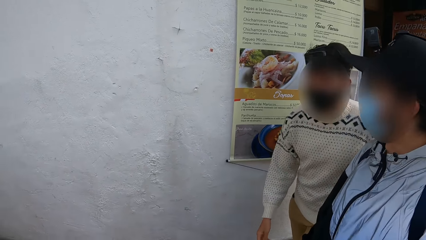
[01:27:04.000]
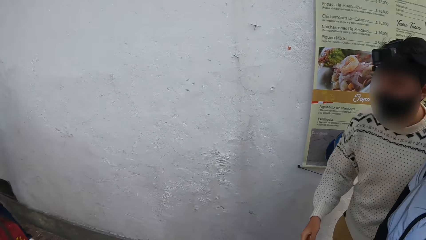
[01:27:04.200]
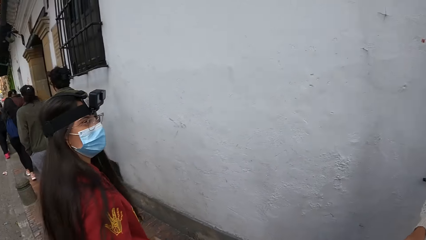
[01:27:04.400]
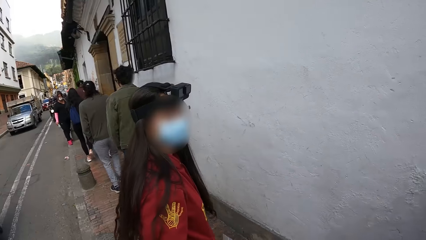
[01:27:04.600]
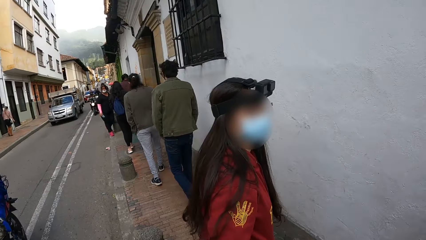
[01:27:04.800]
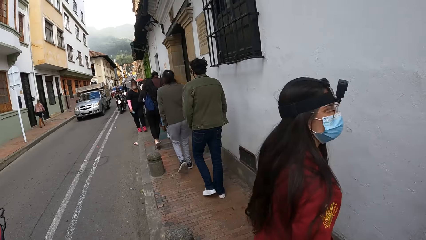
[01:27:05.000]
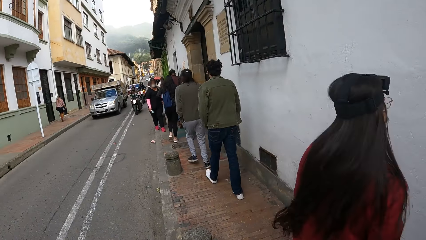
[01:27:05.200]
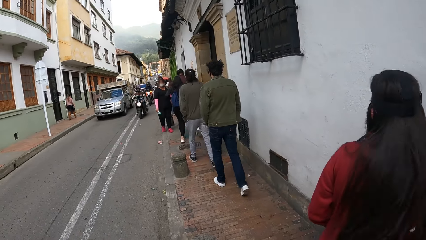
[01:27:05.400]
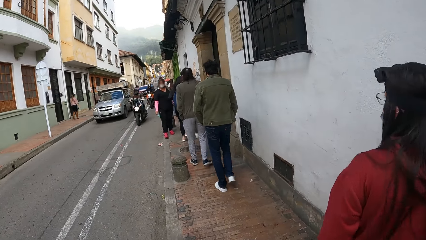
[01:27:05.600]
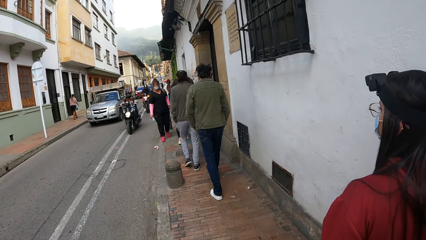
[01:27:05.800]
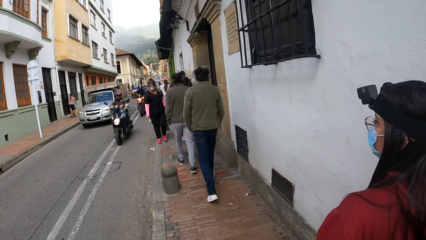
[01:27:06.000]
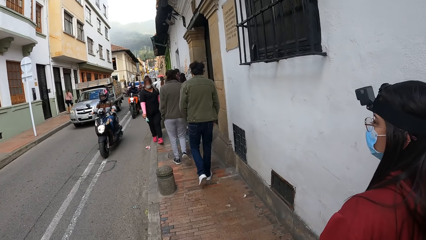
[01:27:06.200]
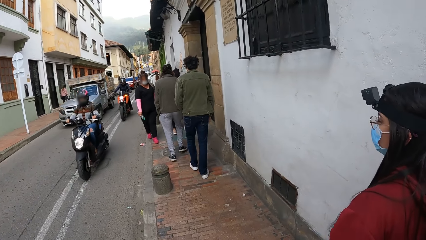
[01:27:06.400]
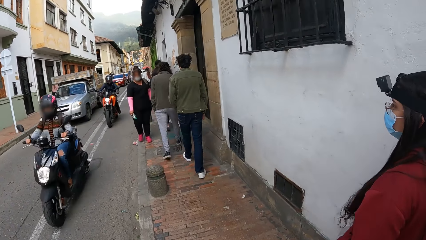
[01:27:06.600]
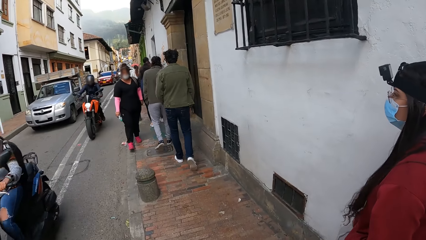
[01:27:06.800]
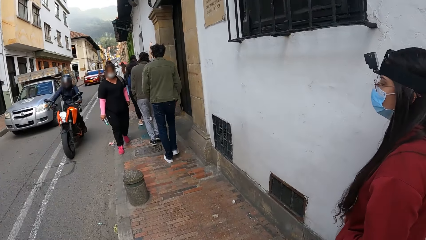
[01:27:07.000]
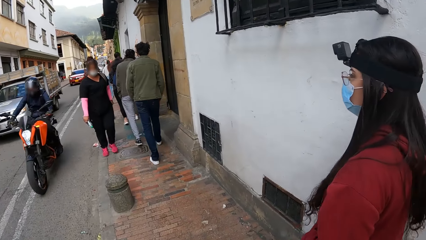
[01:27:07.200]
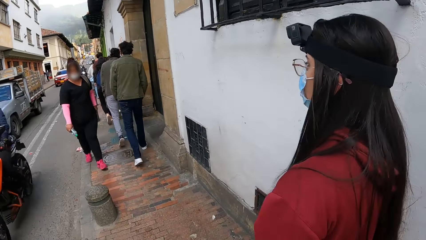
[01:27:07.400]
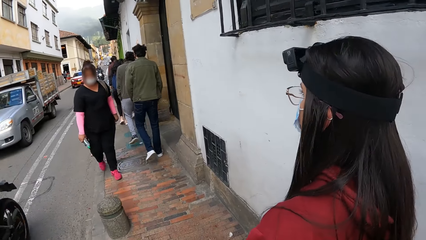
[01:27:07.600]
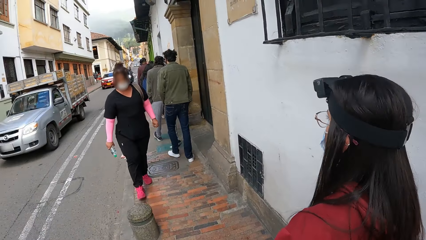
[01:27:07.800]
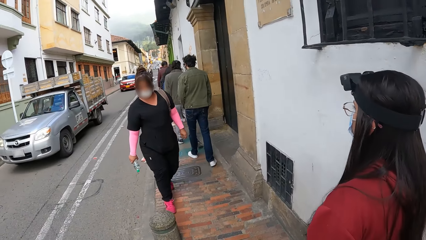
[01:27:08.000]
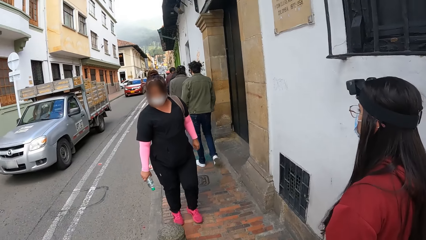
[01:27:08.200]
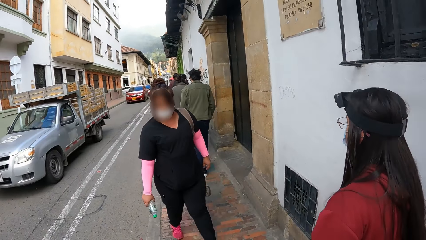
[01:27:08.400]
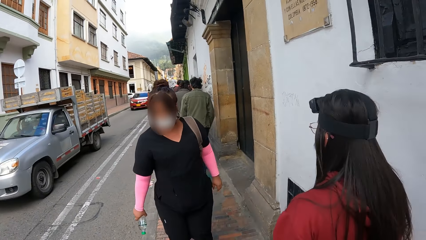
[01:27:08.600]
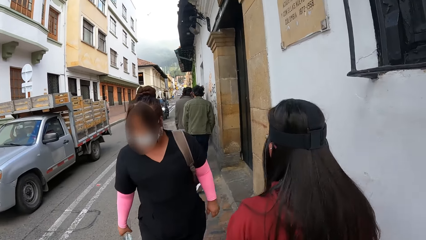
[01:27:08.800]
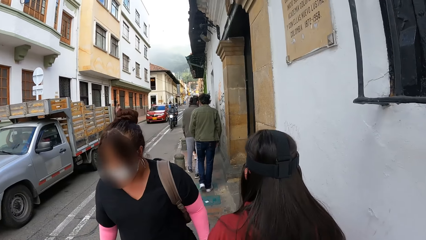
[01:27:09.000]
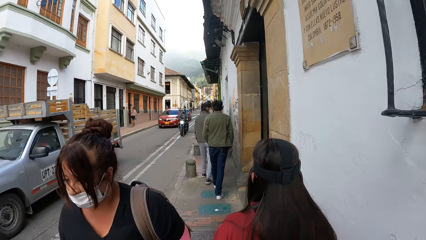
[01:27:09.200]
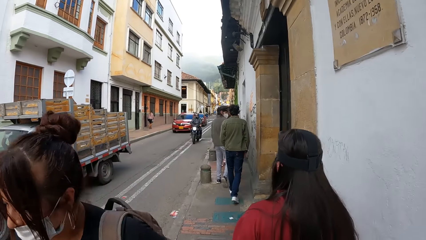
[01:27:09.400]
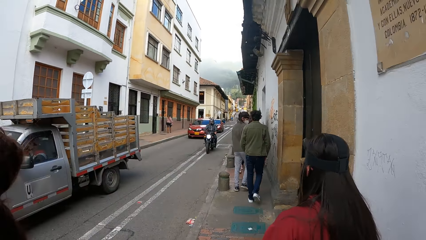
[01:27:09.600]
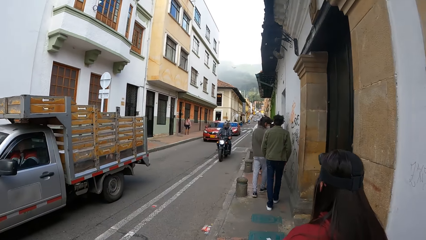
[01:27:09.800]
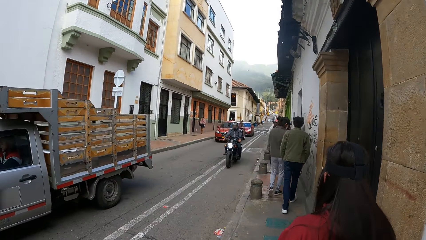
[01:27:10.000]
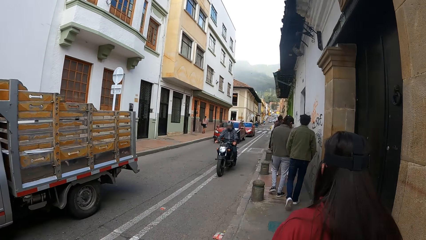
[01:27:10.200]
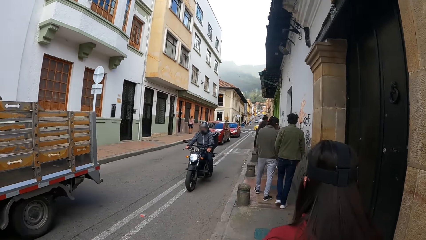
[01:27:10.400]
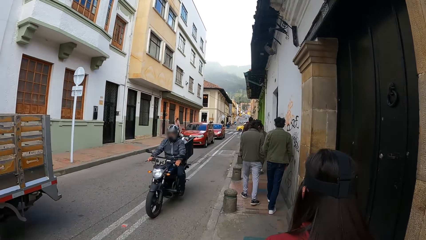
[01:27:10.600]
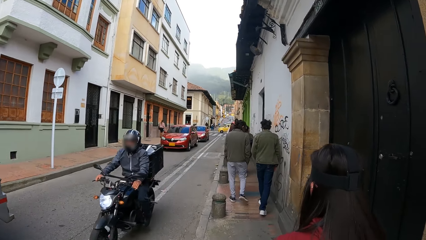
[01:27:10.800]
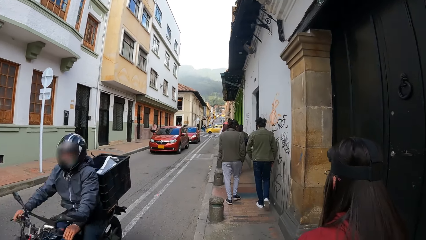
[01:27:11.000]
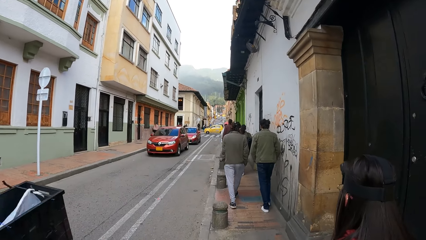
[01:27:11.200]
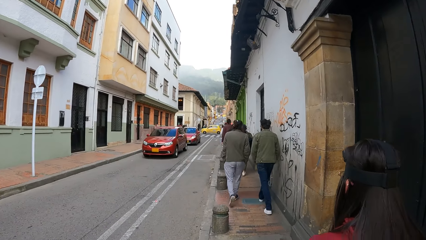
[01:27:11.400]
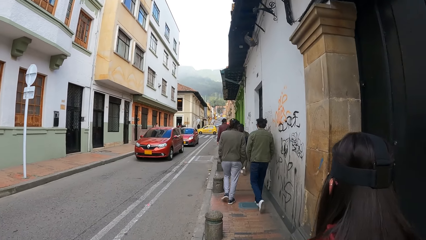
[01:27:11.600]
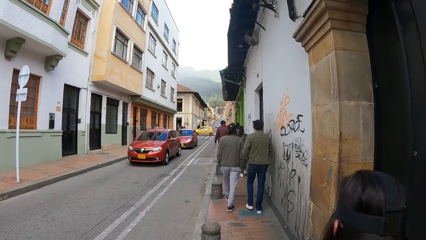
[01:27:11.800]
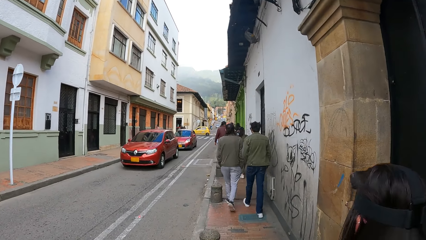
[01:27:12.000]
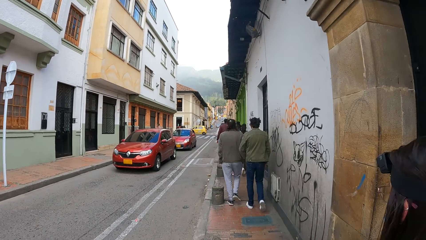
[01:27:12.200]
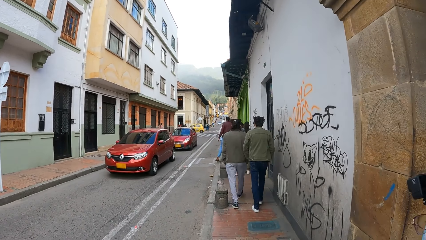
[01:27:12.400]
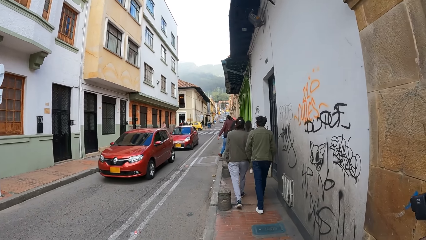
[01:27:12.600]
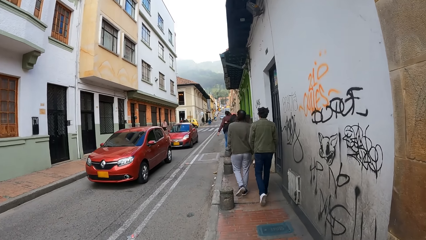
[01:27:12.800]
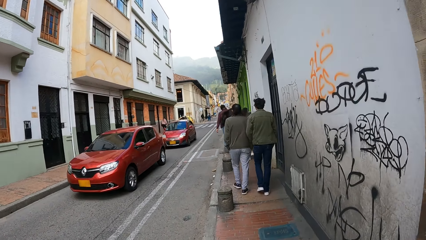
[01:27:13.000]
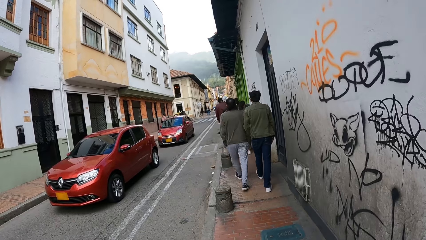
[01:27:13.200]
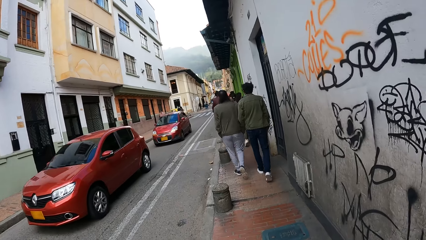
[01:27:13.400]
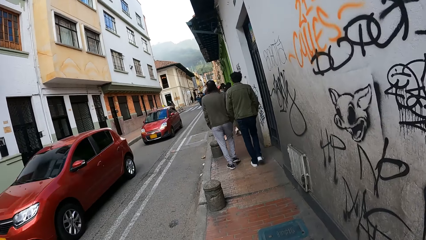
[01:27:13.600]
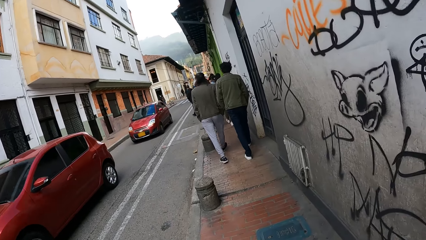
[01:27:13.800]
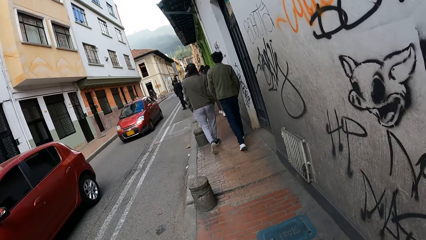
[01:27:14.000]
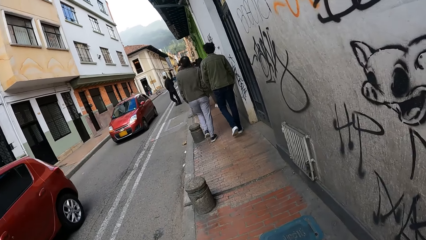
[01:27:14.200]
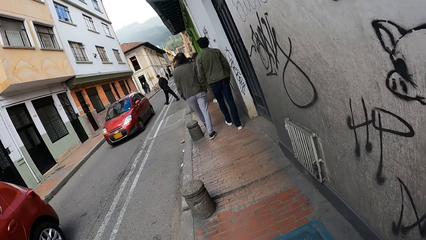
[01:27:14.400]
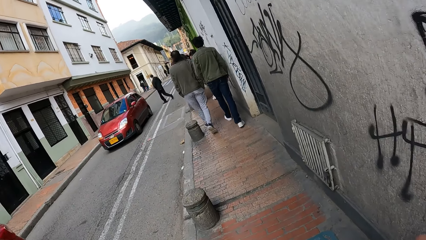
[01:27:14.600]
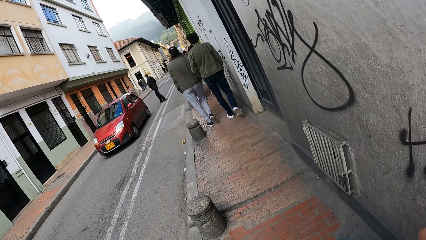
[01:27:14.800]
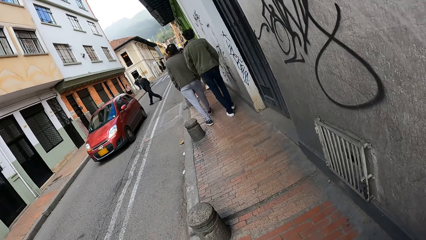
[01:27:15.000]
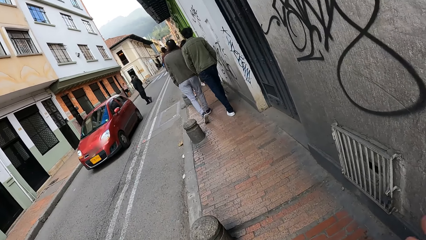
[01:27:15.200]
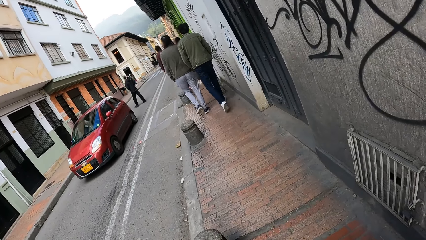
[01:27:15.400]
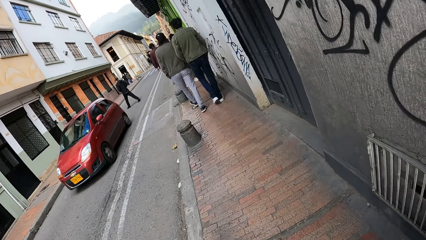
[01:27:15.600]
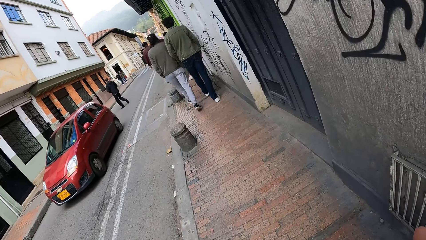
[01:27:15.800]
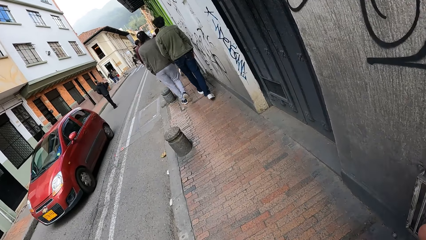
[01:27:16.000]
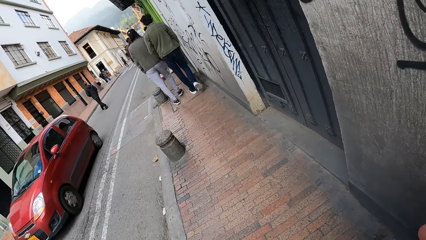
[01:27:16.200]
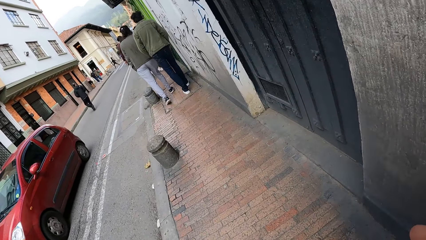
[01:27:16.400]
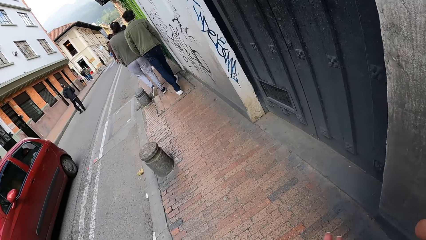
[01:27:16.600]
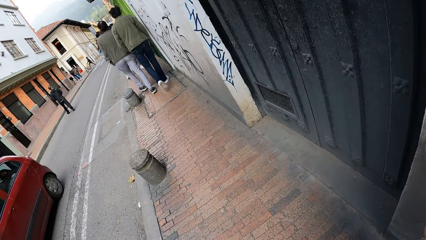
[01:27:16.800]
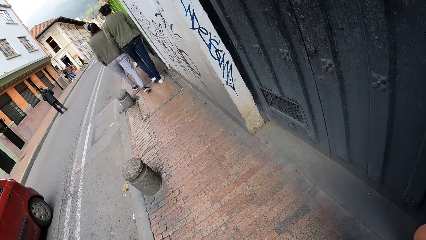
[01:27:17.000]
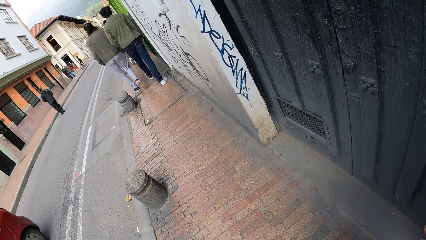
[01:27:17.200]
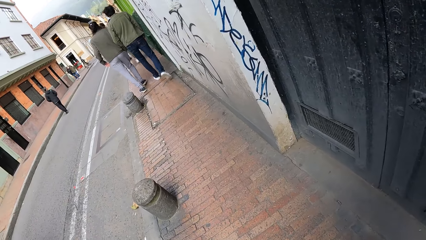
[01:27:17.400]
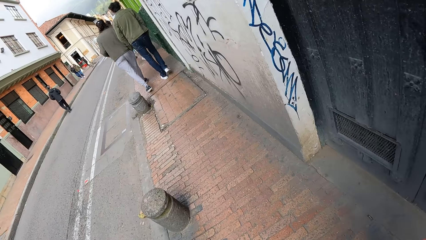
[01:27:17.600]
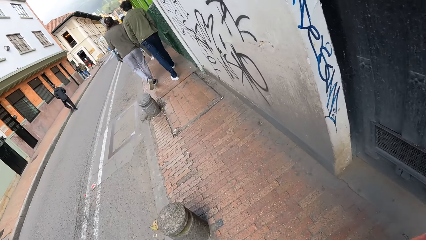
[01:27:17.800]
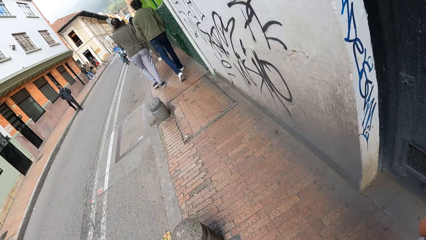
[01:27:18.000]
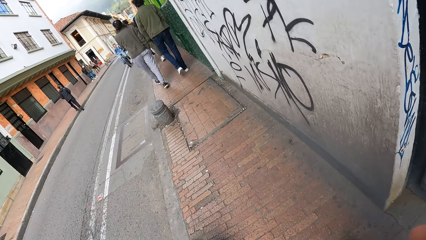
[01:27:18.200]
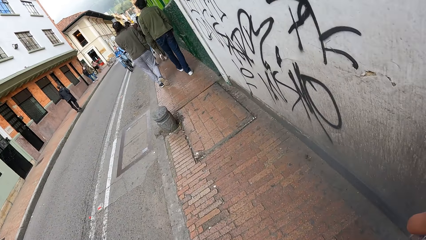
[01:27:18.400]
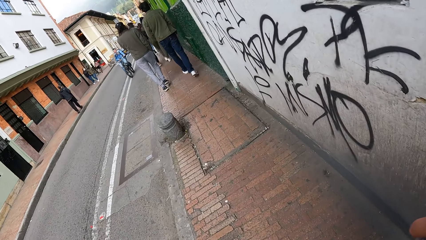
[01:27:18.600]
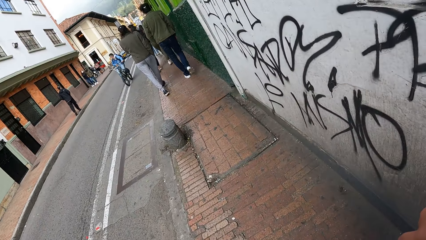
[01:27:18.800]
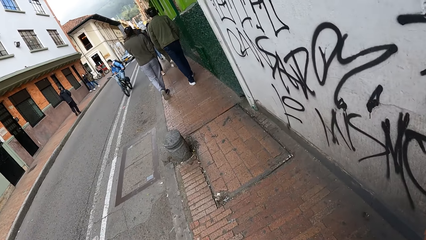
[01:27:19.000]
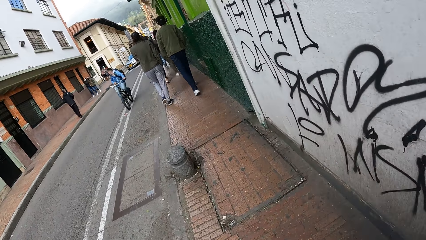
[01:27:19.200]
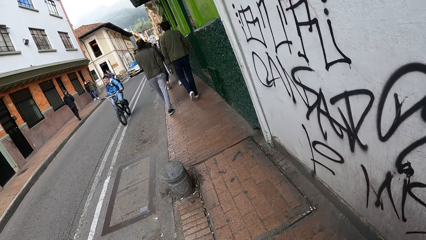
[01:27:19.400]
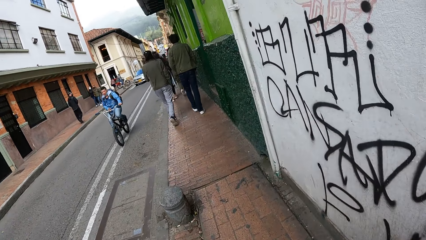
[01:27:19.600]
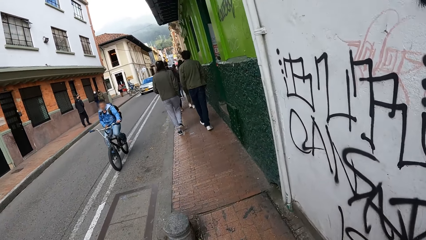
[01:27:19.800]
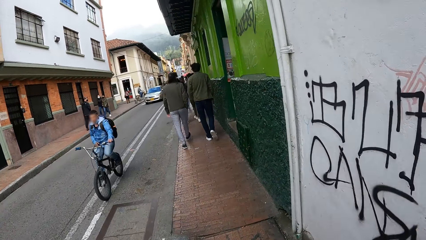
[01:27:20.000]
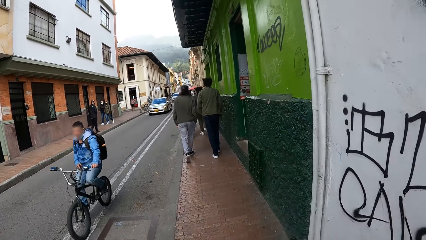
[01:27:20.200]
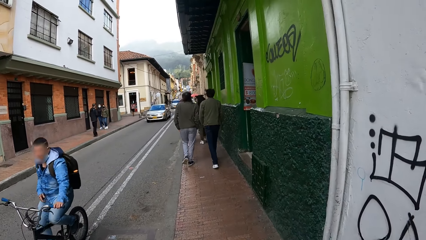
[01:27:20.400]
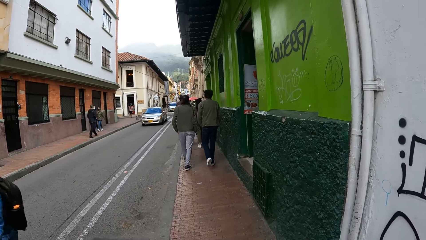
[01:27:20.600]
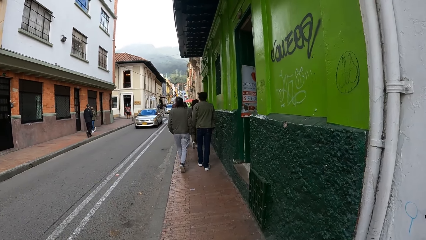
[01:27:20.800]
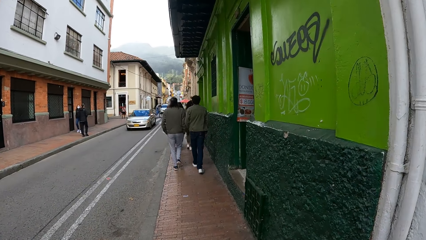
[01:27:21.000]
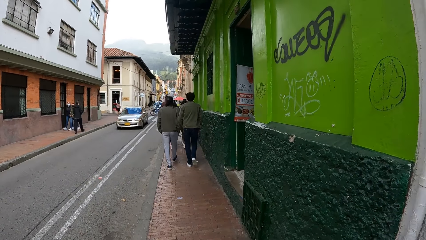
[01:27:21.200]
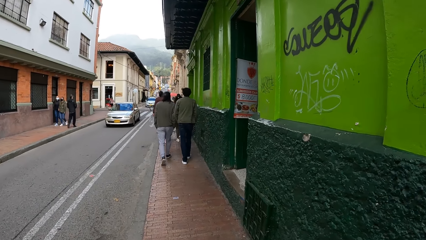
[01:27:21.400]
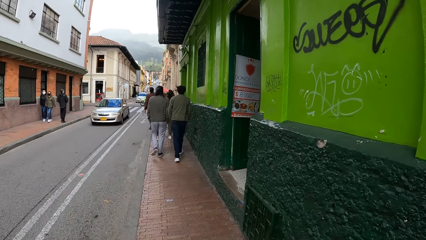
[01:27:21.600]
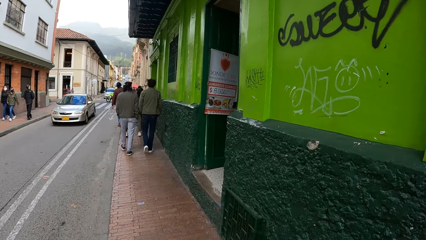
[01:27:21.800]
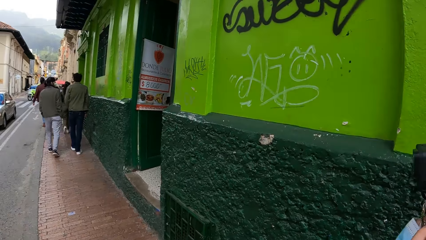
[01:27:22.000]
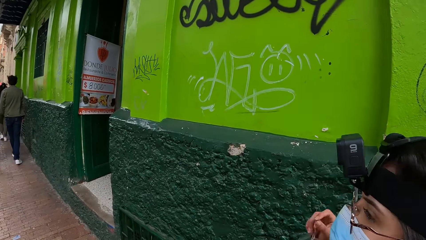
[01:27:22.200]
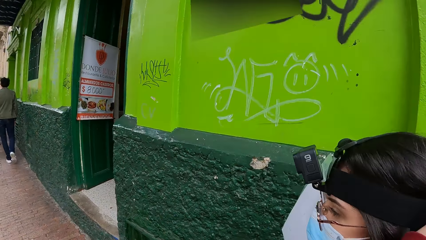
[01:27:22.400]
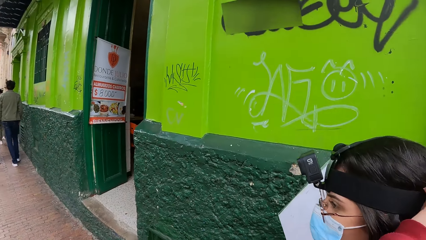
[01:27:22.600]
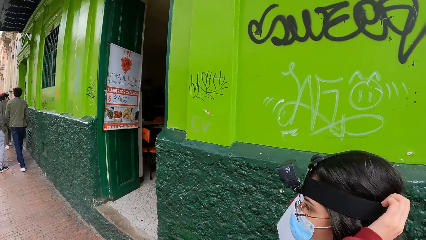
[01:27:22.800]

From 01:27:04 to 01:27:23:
A motorcycle rides past the camera wearer. They walk along the pavement in an open street. A motorcycle rides past them. A motorcycle rides past them again. A woman walks past the camera wearer. A silver truck drives past them. A motorcycle rides past them. A red SUV drives past them. A red car drives past them. A cyclist rides past them.
